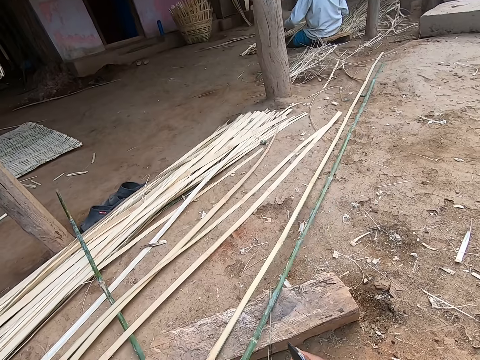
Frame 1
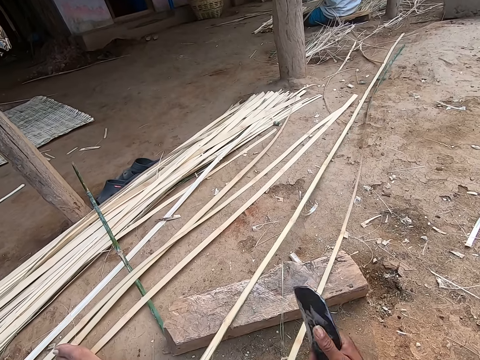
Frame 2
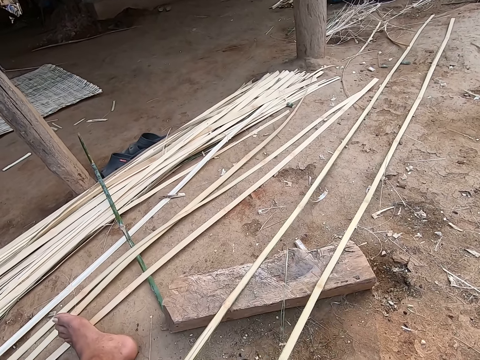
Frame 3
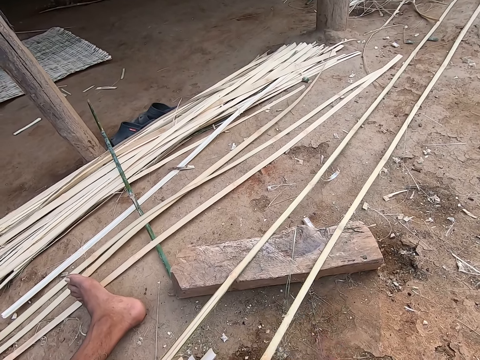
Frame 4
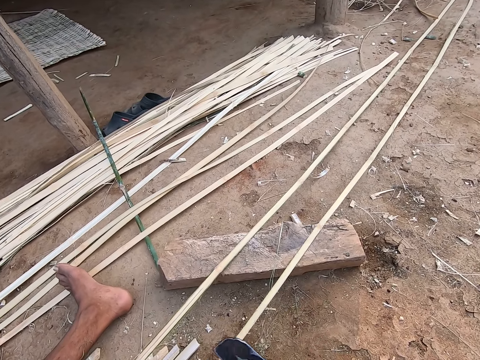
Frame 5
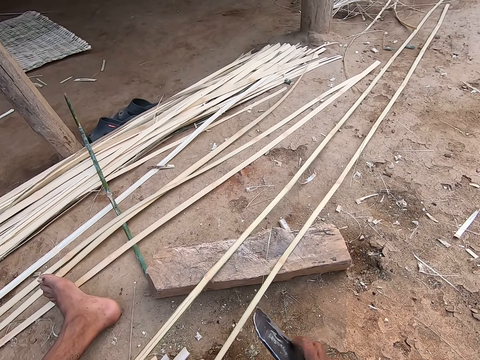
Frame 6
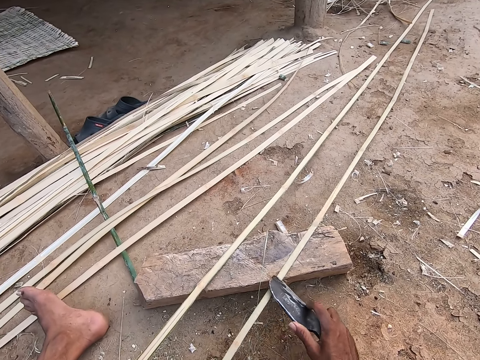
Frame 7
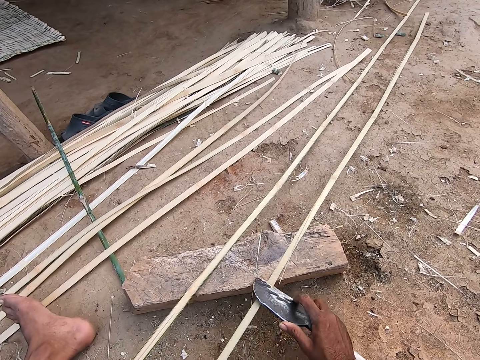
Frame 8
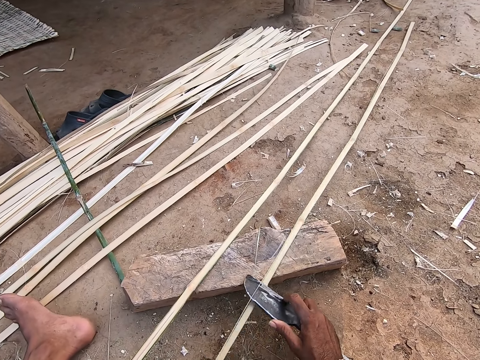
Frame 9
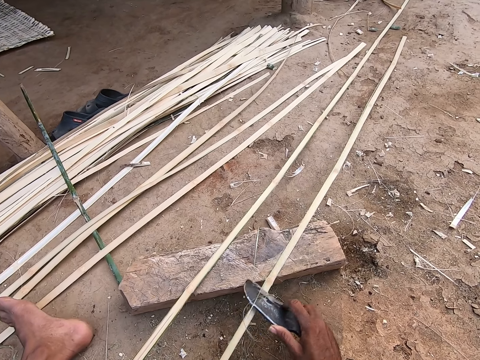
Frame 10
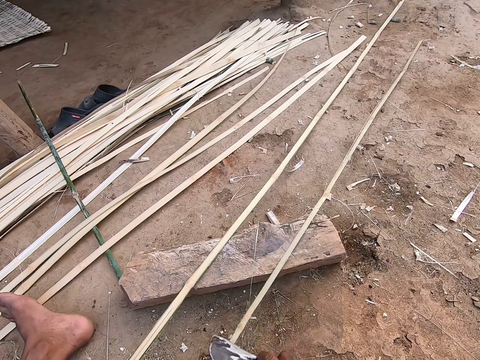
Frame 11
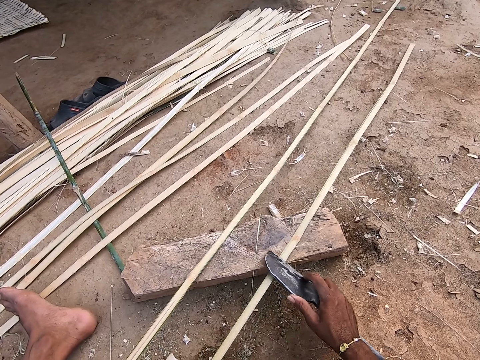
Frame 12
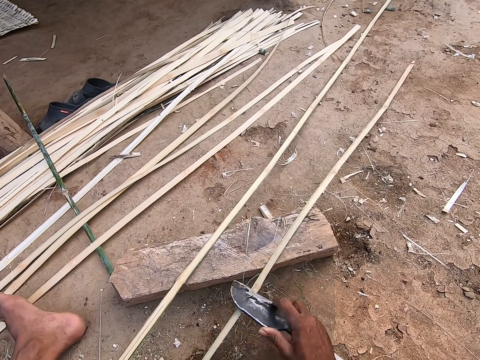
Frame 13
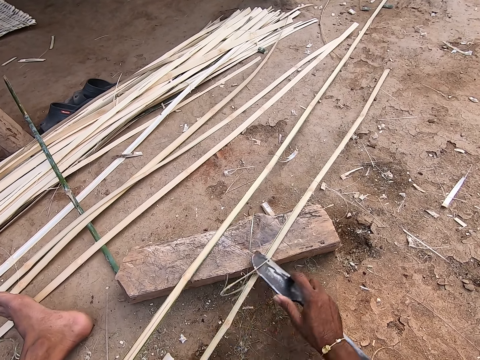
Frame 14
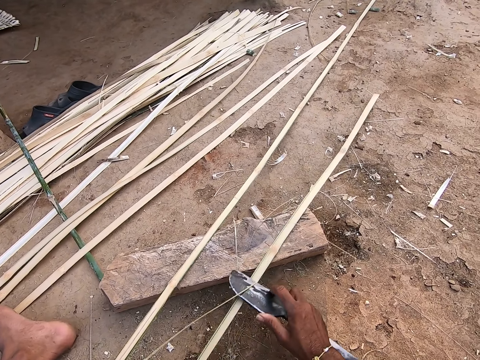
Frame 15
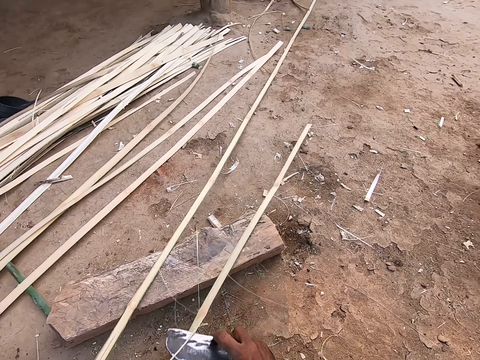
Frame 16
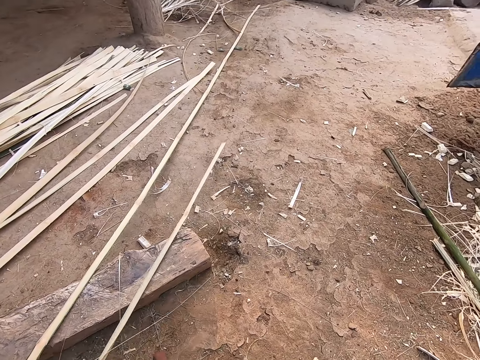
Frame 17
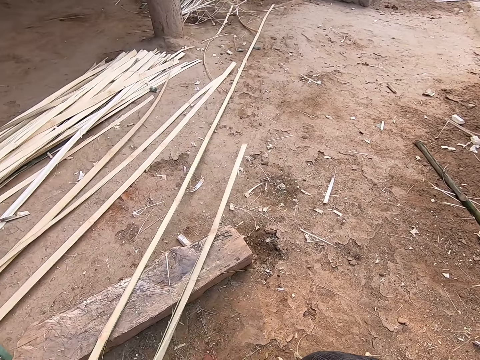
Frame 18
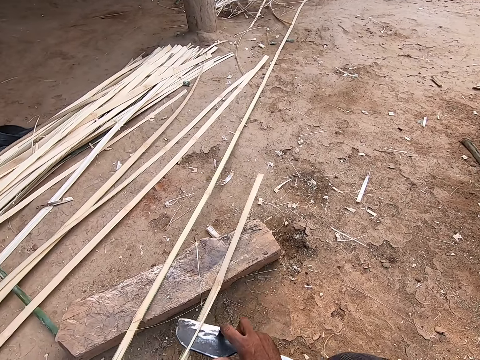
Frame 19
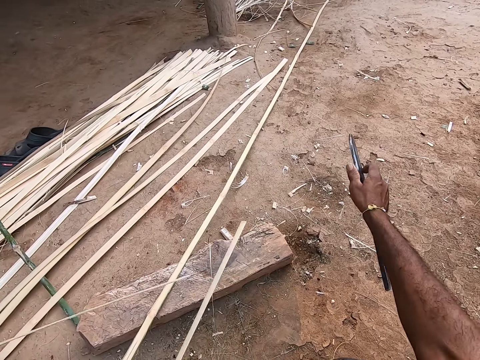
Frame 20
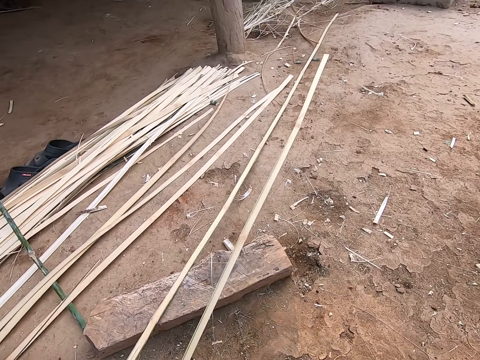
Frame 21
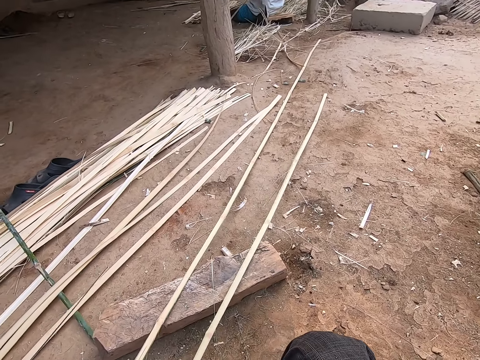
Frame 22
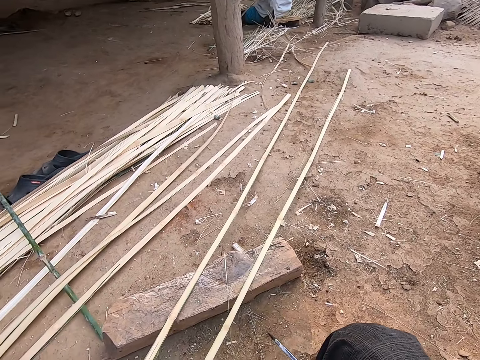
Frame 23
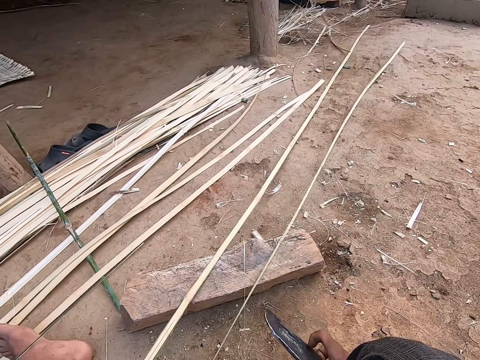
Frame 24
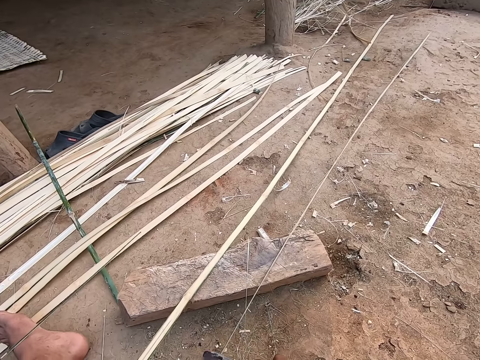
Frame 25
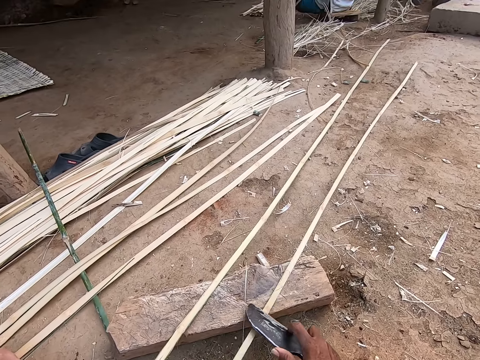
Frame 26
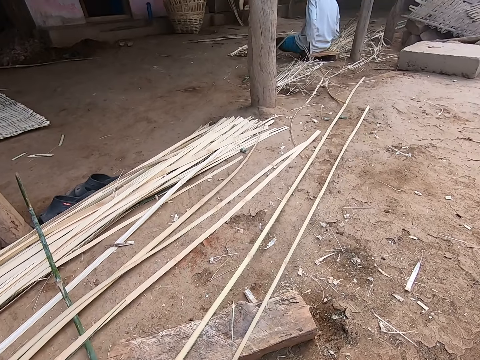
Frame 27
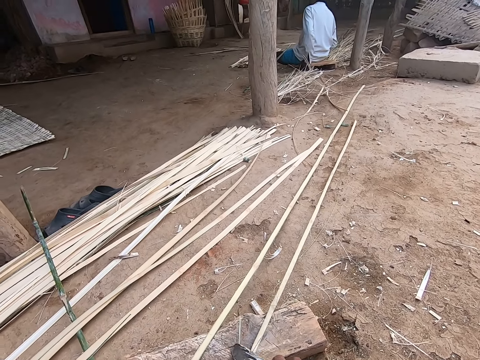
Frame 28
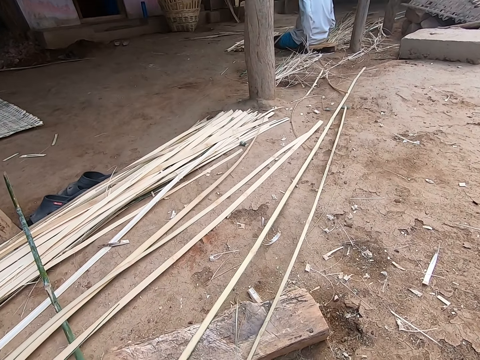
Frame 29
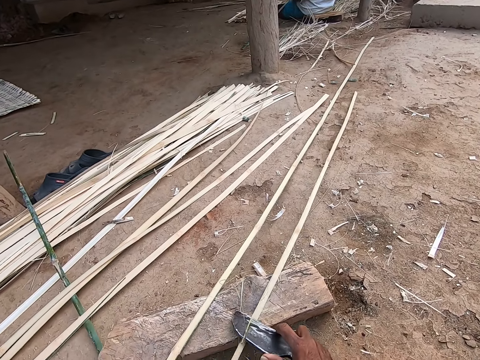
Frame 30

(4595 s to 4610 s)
The camera wearer scrapes the bamboo strip with the picking knife in his right hand. He smoothens the bamboo stick. He adjusts the bamboo strip with his left hand.

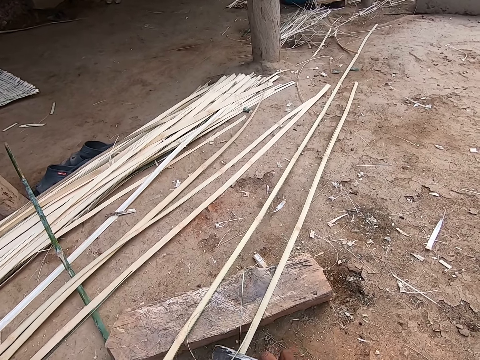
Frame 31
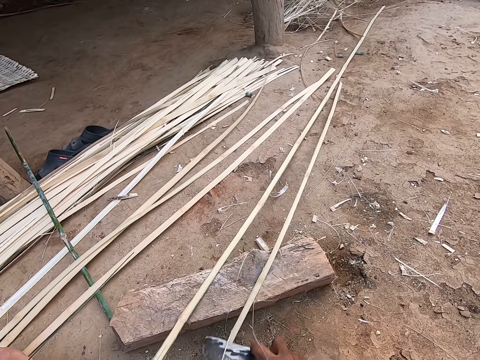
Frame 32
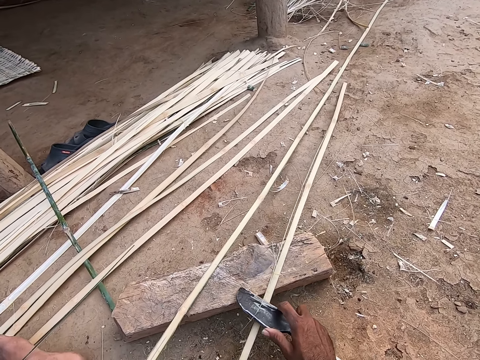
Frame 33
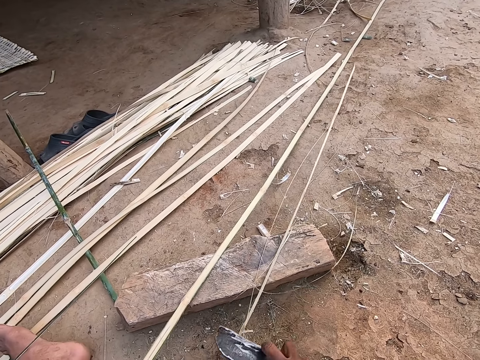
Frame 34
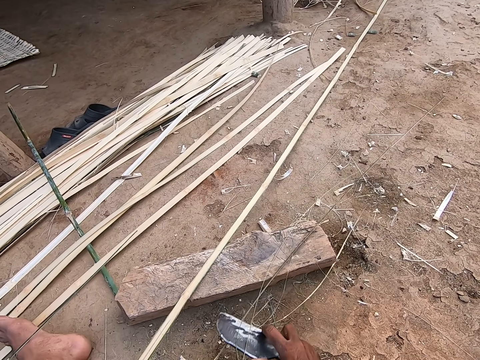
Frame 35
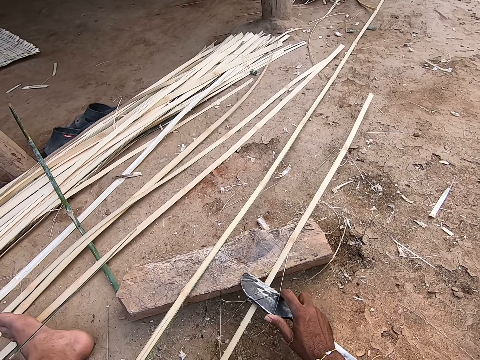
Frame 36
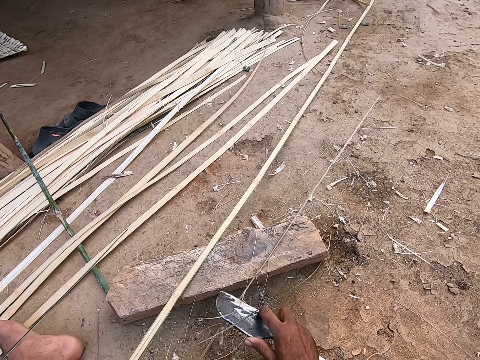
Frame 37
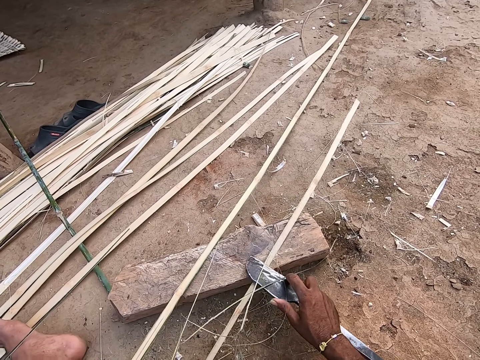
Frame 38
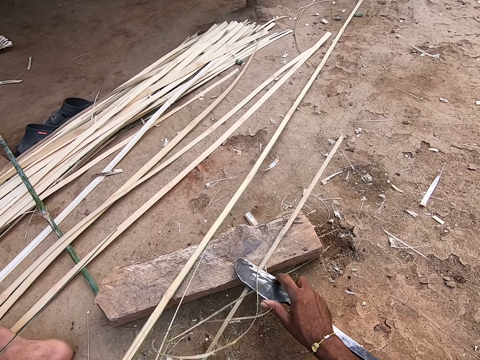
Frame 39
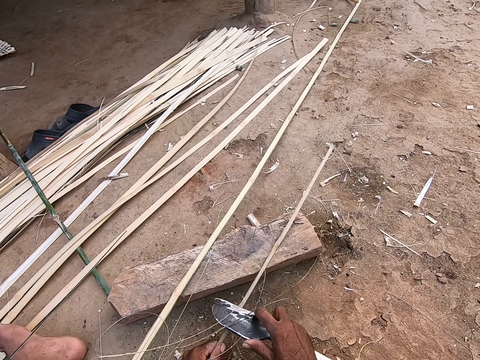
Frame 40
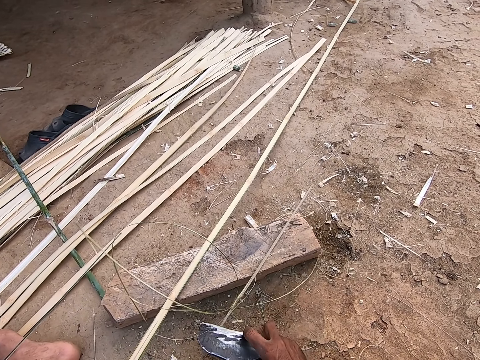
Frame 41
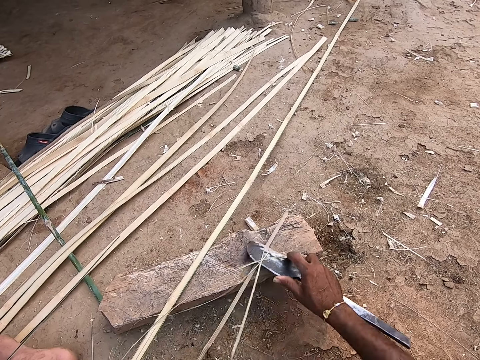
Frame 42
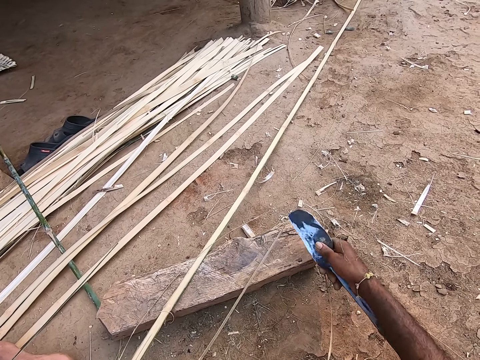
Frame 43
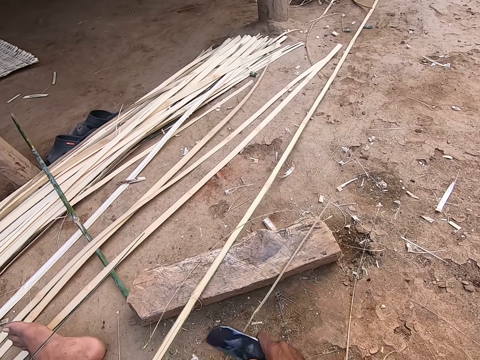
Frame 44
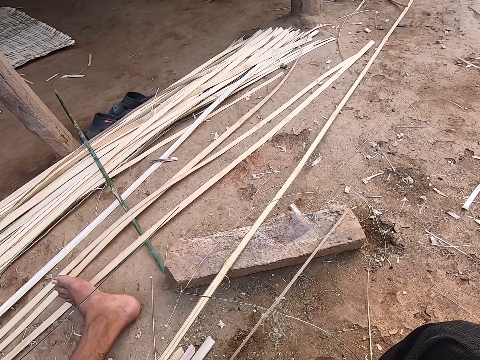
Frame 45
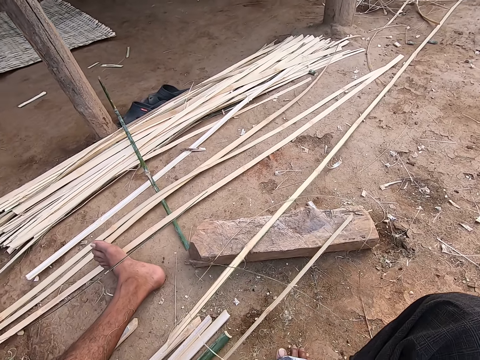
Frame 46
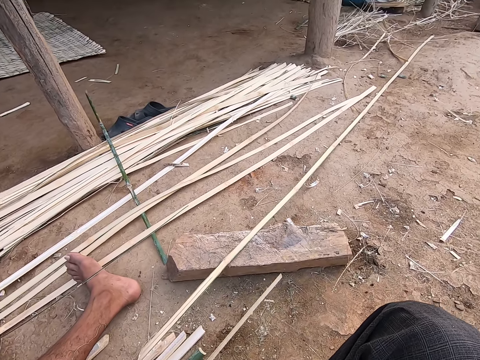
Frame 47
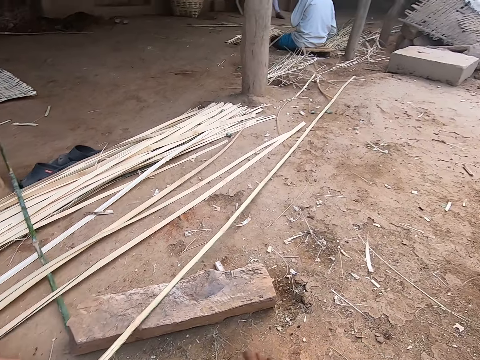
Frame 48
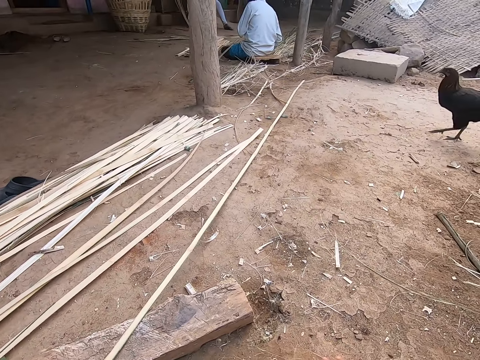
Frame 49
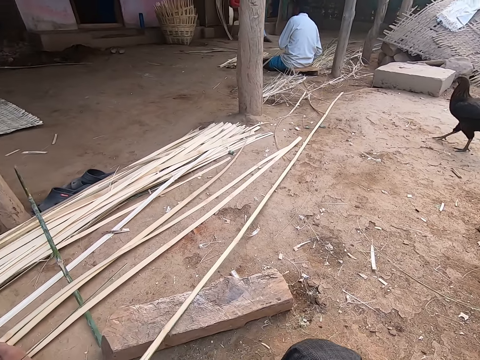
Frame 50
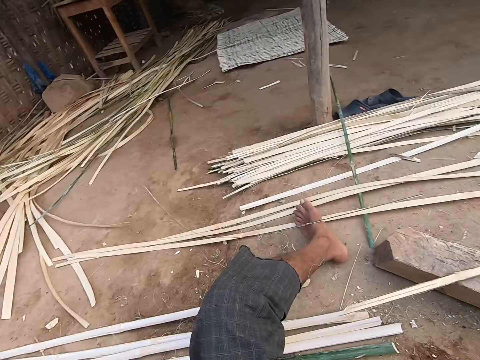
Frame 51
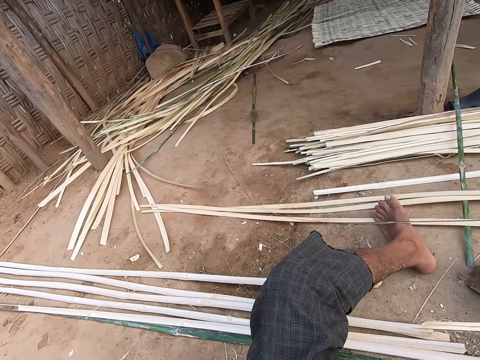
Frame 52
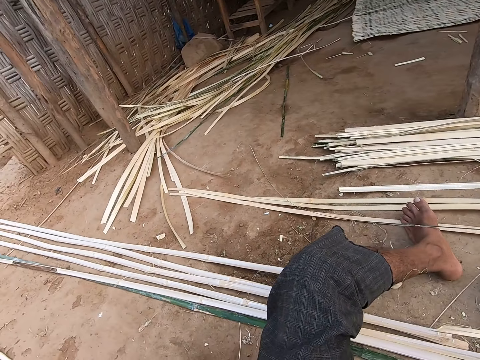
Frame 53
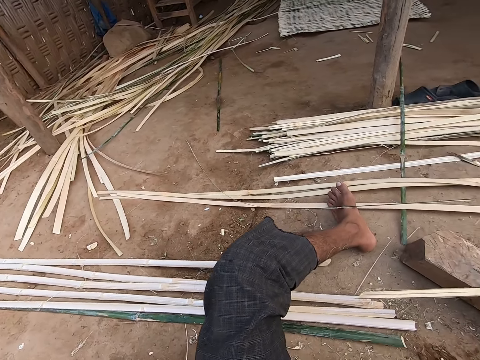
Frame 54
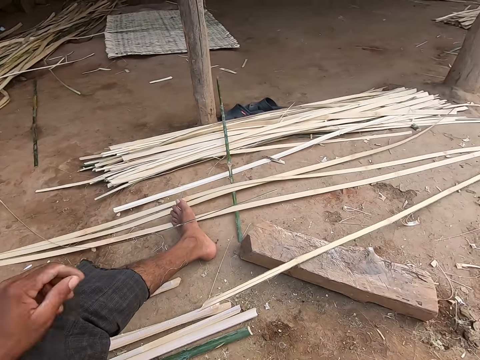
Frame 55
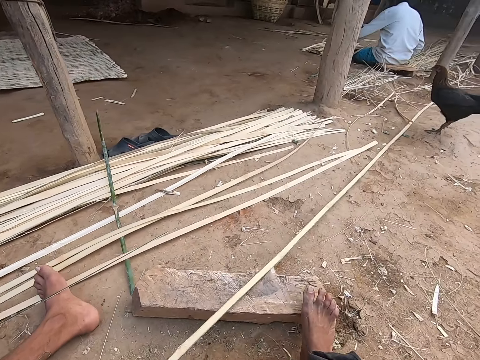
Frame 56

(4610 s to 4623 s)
The camera wearer throws the bamboo strings with his right hand. He looks around. He picks the bamboo strip from the floor with his left hand.
